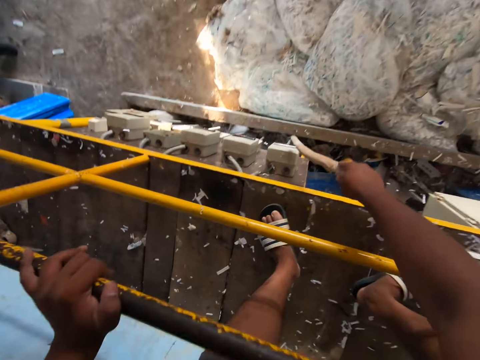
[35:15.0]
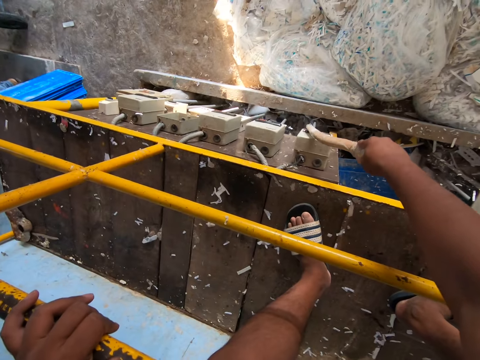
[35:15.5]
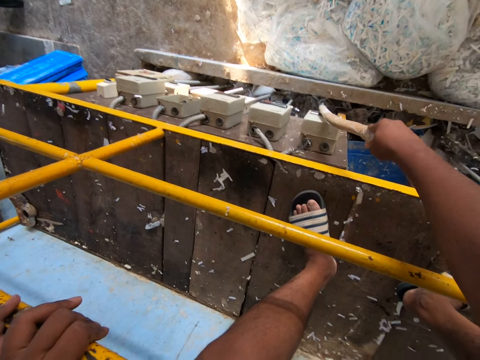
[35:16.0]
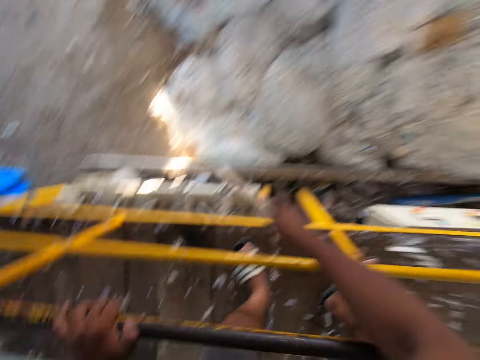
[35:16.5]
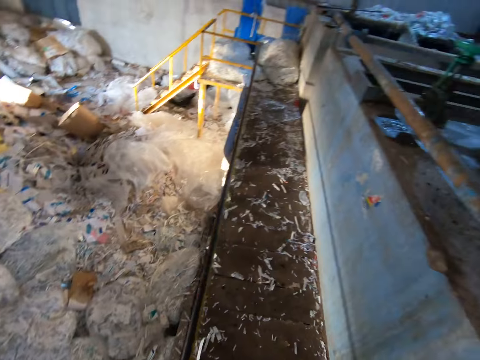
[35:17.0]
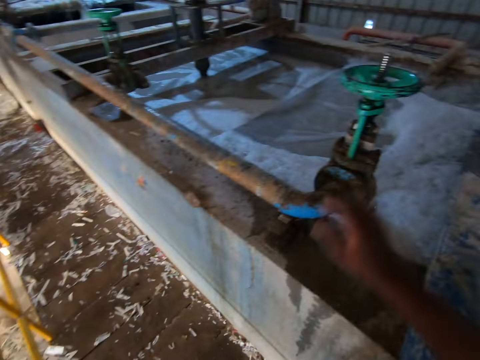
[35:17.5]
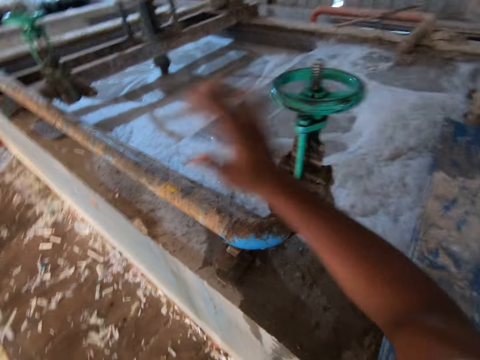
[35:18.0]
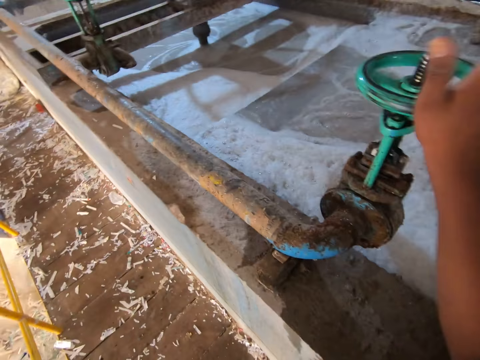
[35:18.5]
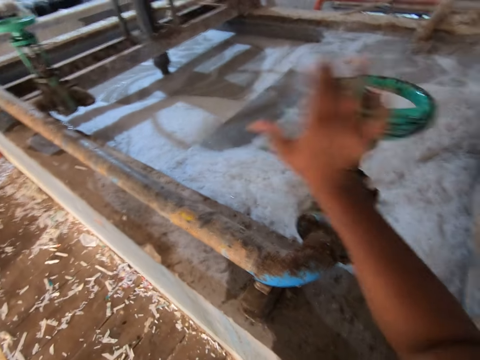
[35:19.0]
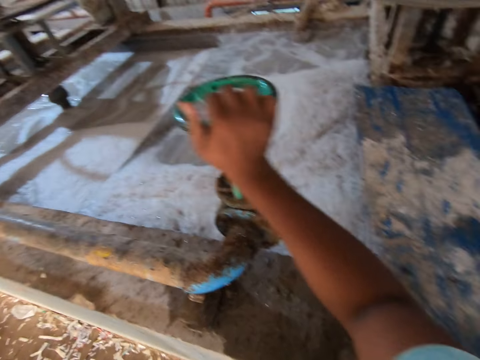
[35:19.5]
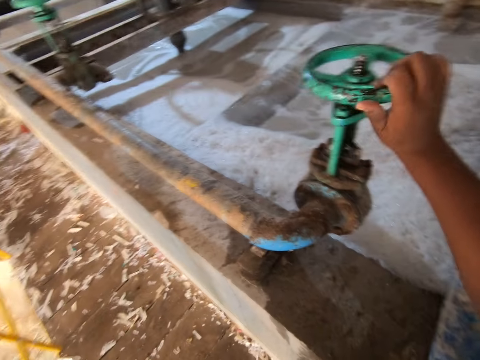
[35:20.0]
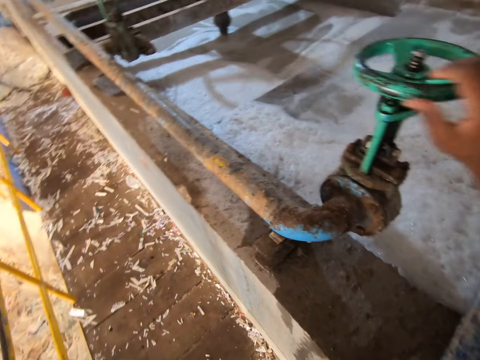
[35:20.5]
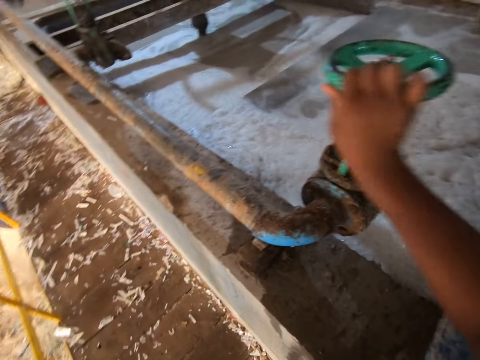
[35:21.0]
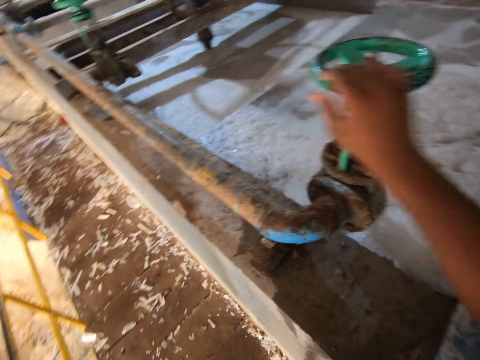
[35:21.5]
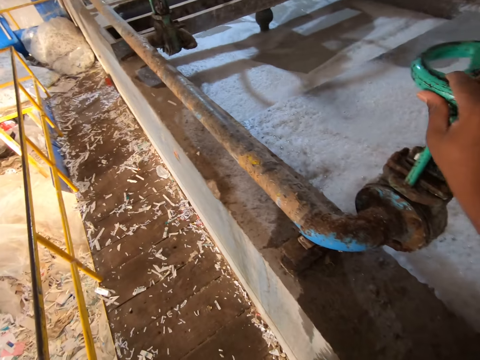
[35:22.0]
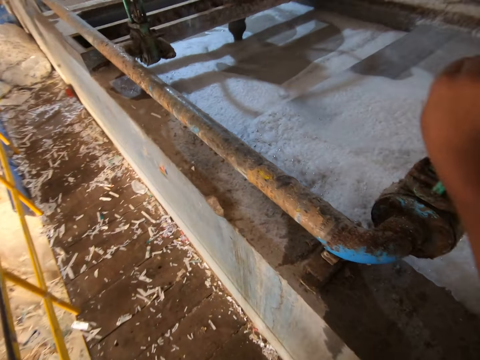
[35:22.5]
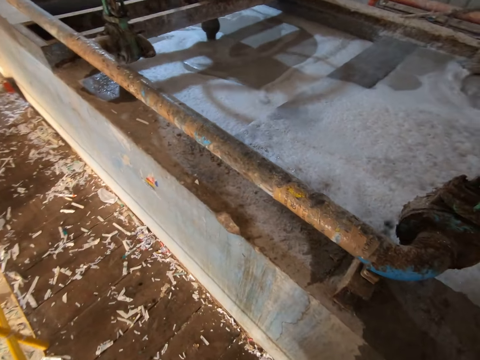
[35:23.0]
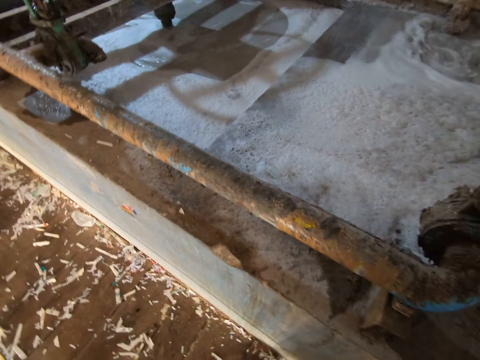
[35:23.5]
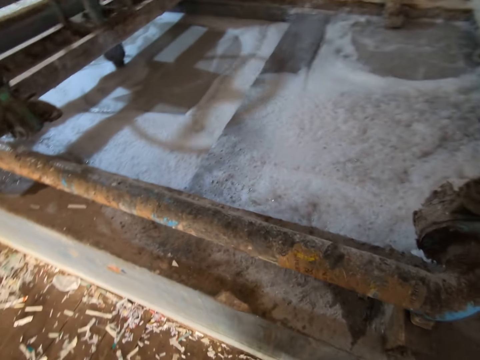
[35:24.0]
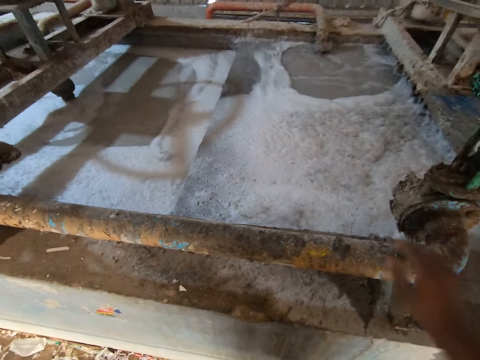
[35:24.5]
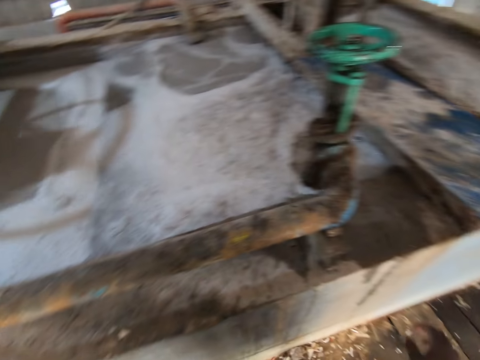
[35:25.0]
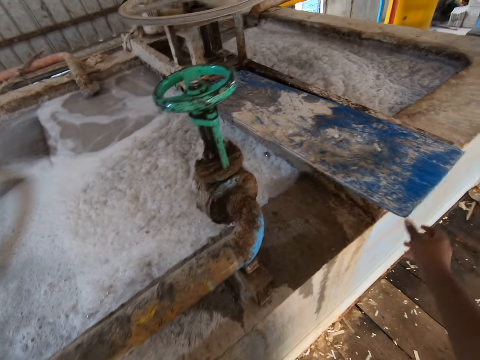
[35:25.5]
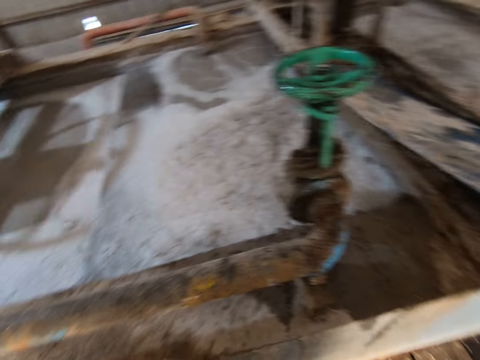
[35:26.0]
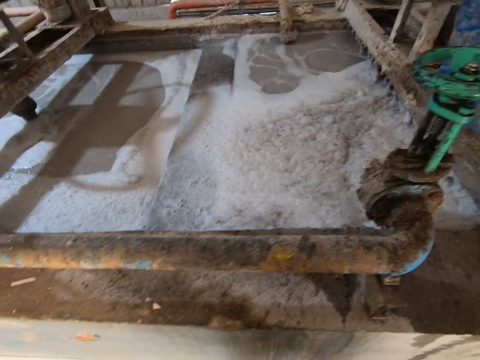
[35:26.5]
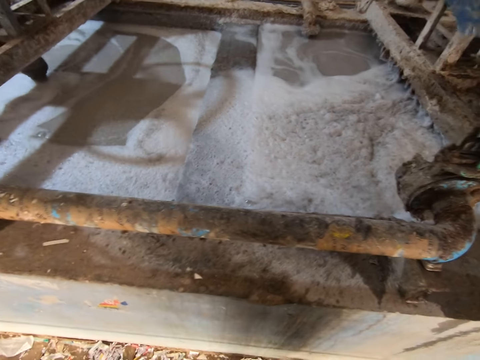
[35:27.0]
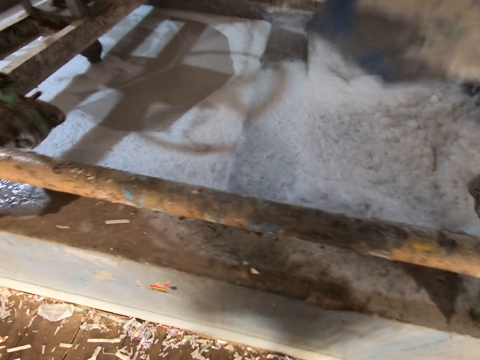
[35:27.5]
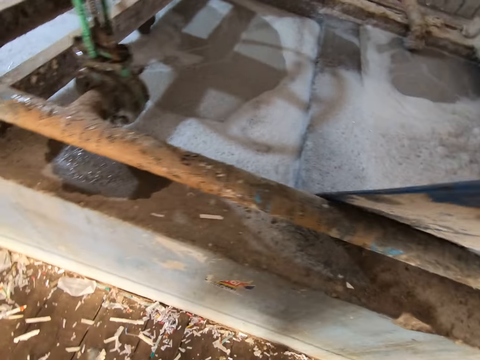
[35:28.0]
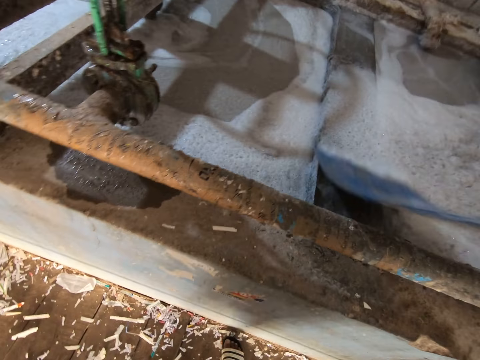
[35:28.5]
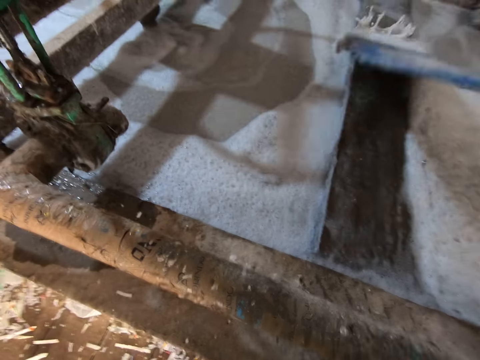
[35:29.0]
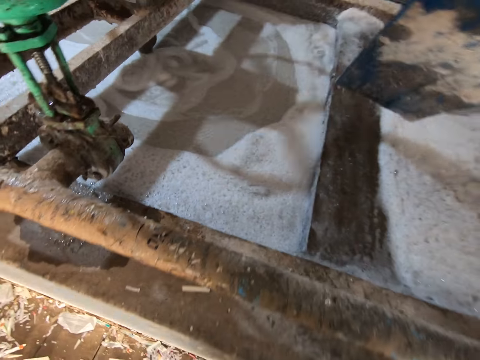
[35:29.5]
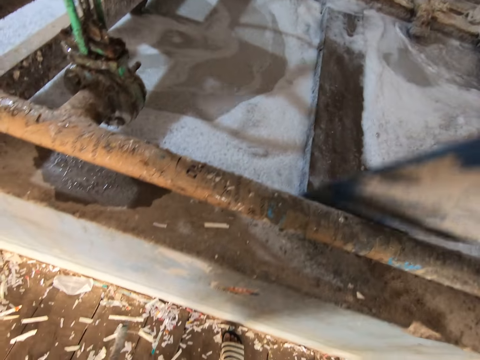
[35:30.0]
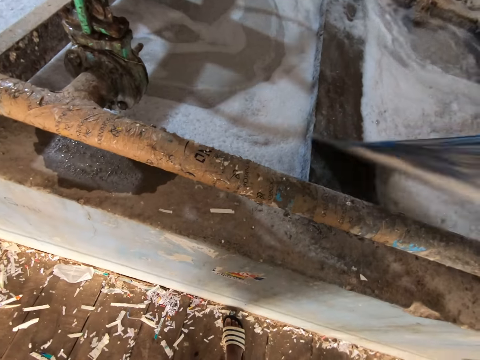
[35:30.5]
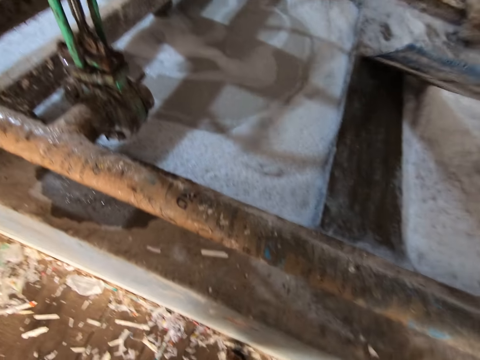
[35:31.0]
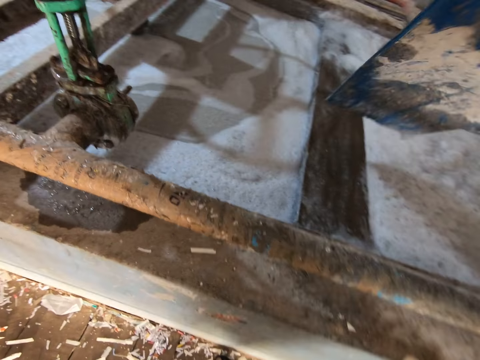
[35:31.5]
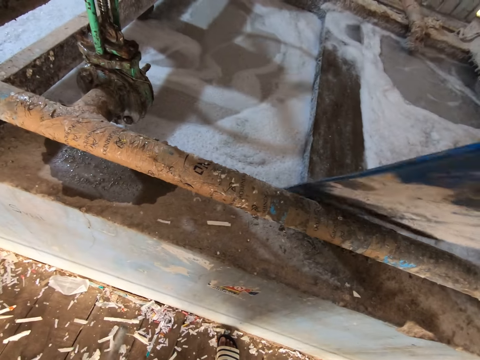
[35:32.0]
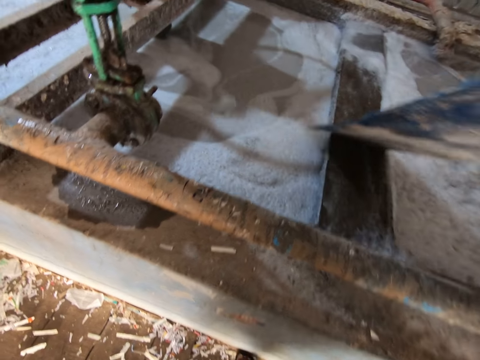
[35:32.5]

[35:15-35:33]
The camera wearer places his left hand on the railing. He pushes the switch with the stick in his right hand. He turns off the switch with the wood stick. He turns the valve of the pond with his right hand. He closes the tap. He picks the blue tray or plastic board from the slab with his right hand. He wipes the slab with the blue tray in his right hand. He scoops the foam with the plastic board.

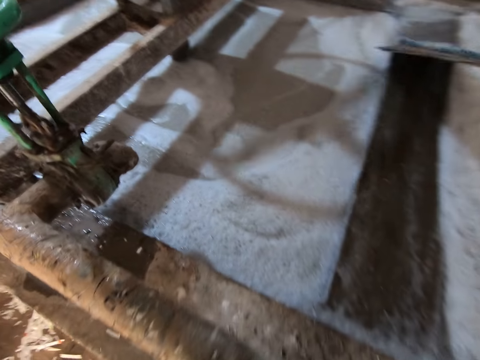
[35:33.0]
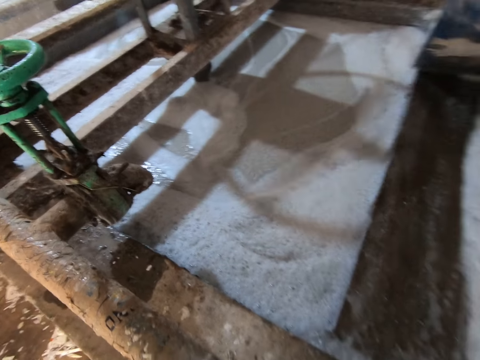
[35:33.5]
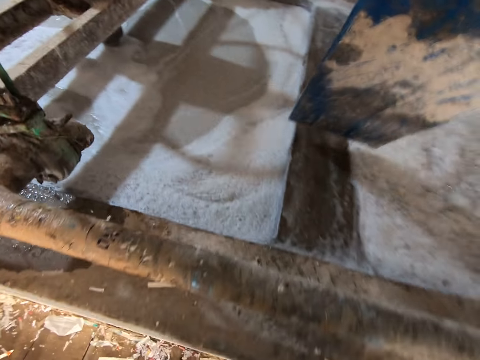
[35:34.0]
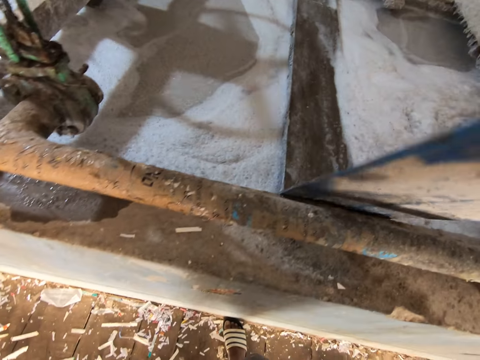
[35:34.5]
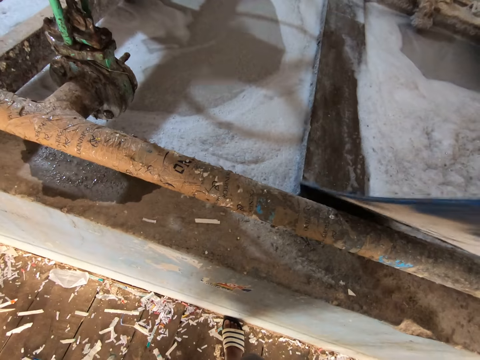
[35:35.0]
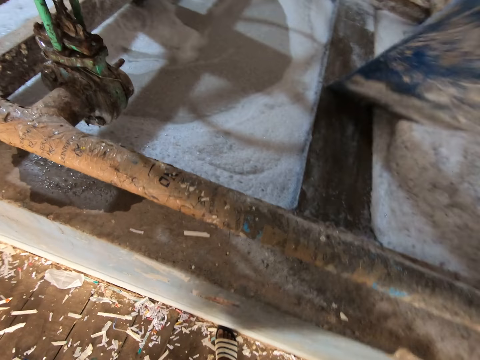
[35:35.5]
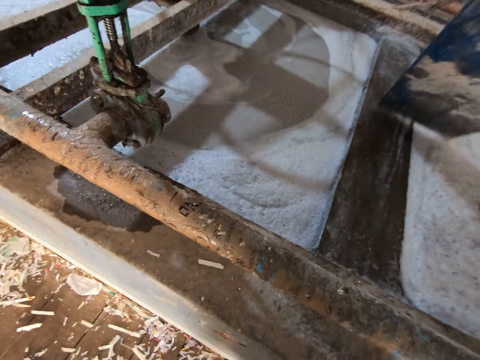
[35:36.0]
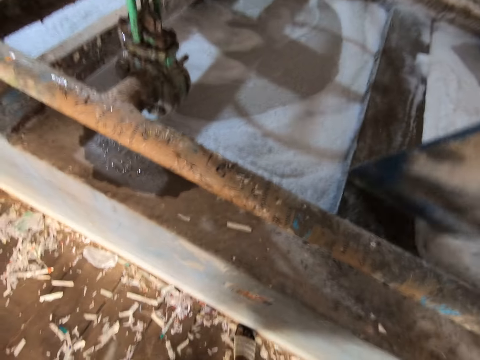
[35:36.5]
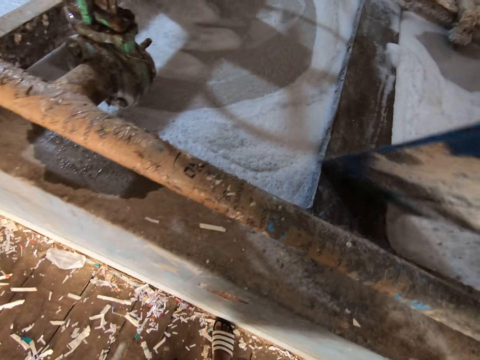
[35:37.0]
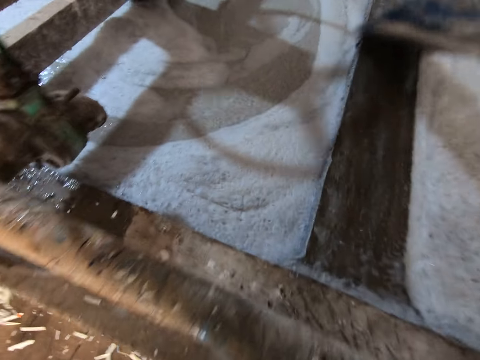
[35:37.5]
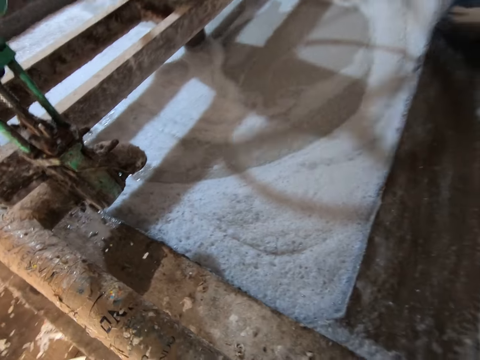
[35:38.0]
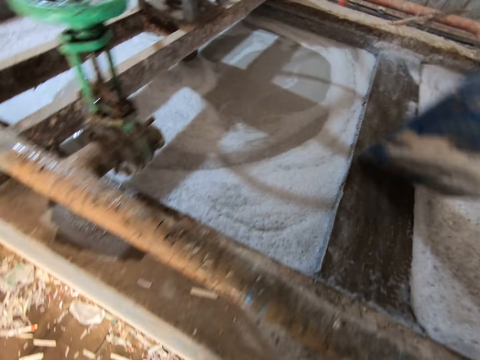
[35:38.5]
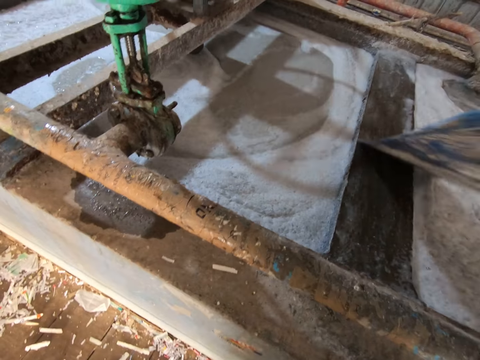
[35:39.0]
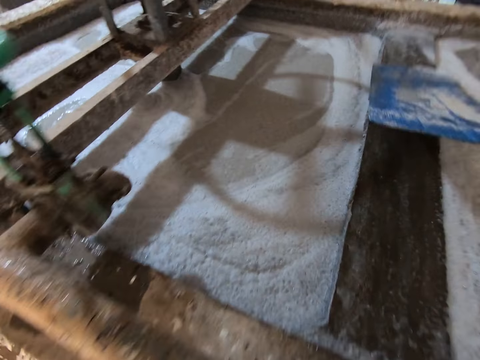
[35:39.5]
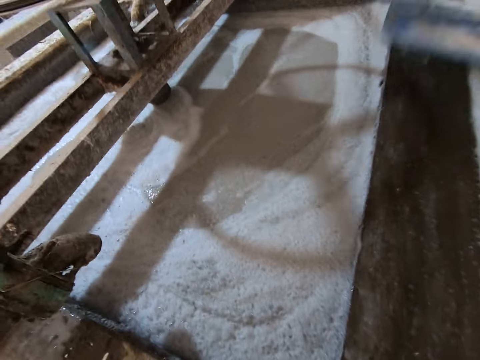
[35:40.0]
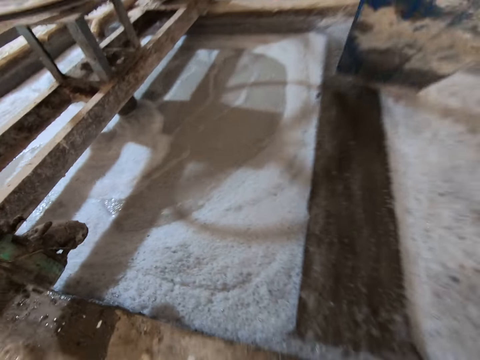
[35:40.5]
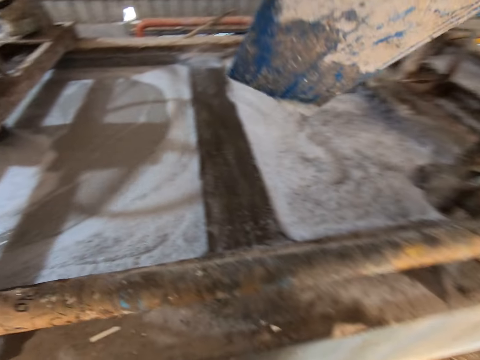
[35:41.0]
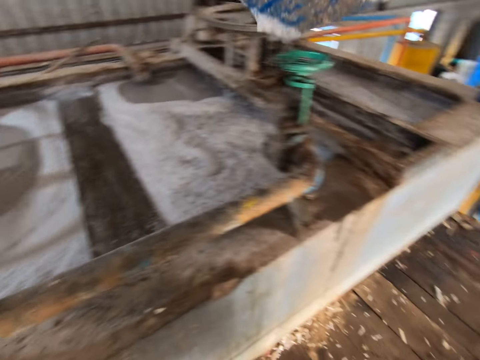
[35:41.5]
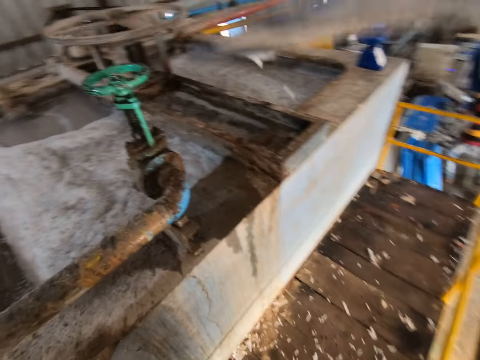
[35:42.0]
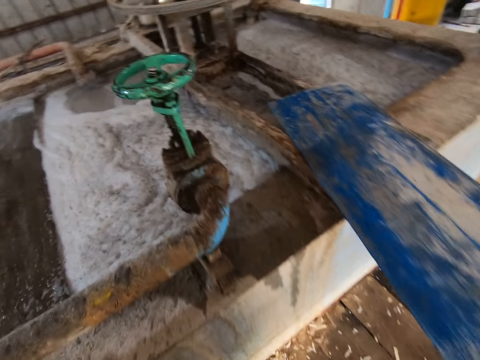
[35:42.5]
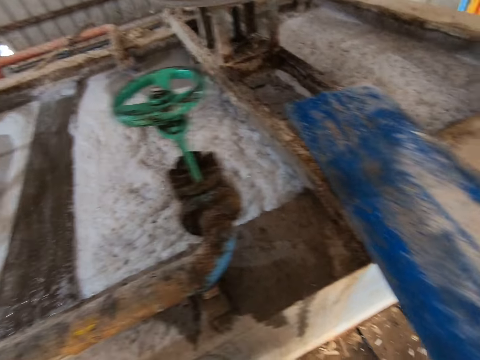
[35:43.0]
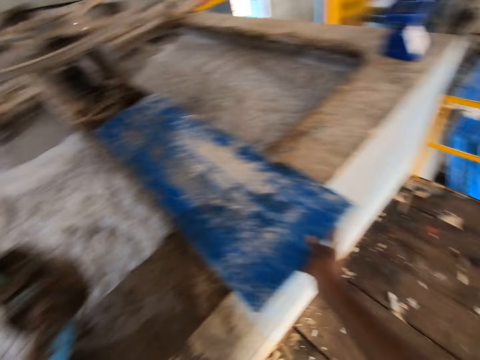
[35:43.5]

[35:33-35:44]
The camera wearer places the blue tray on the slab with his right hand. He drops the plastic board.
